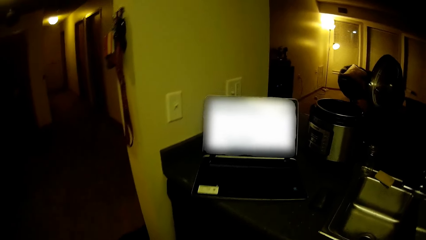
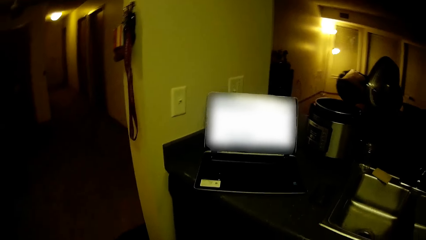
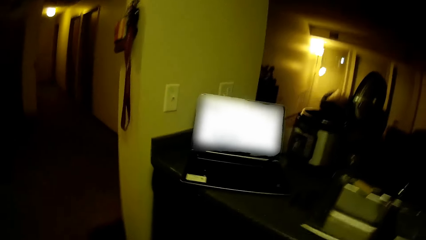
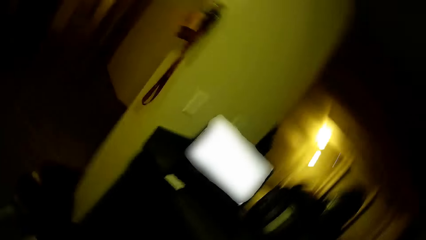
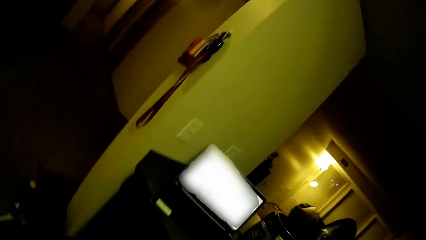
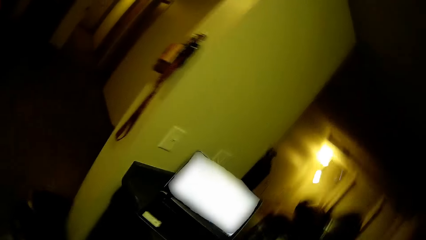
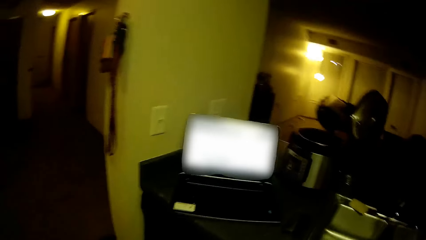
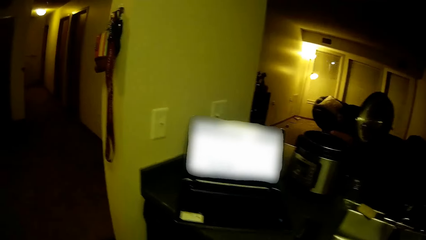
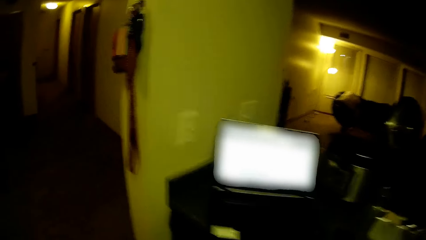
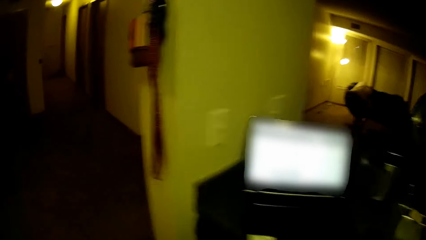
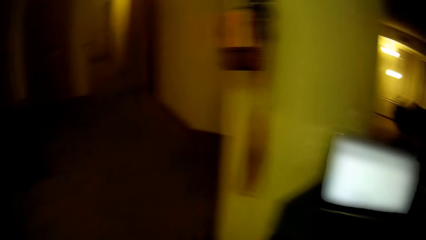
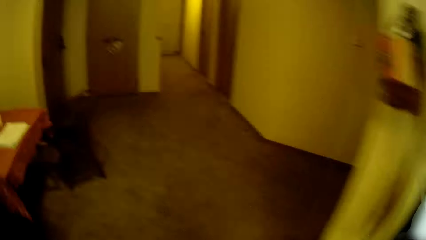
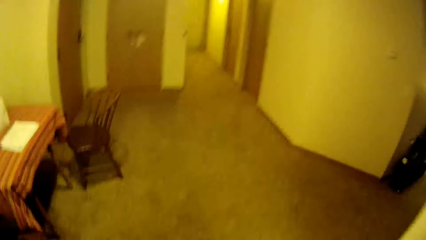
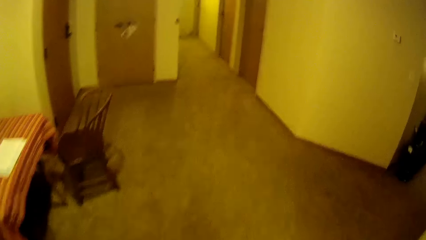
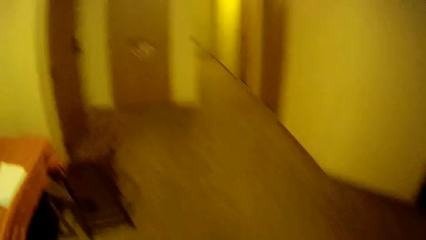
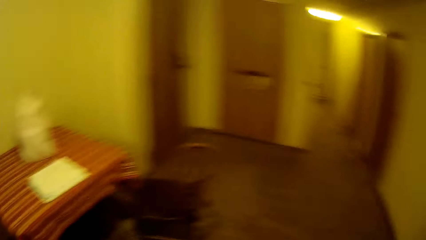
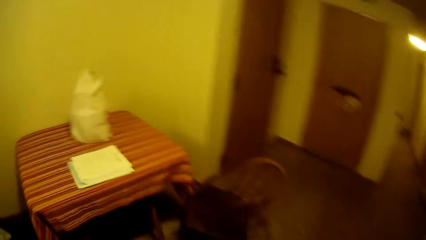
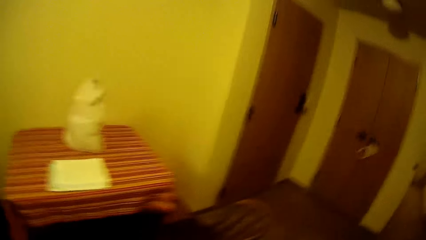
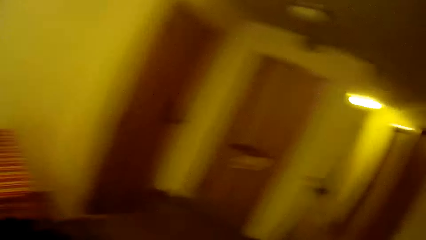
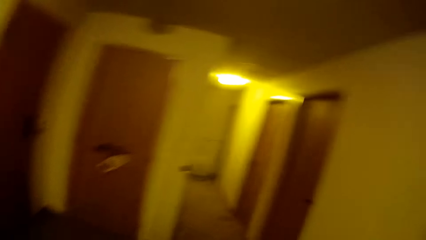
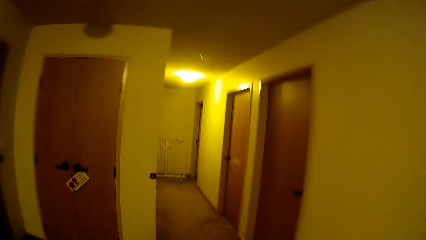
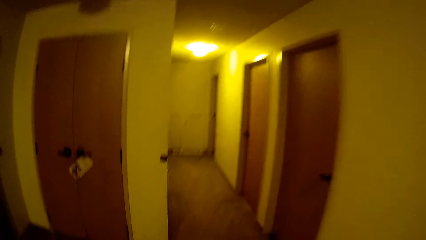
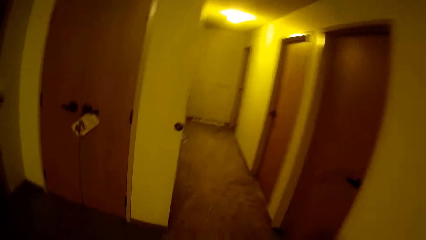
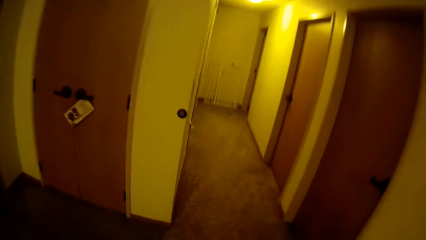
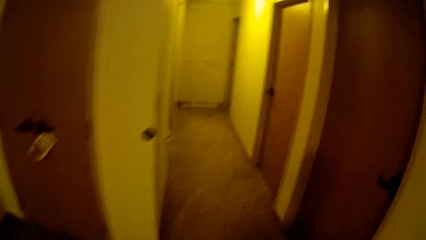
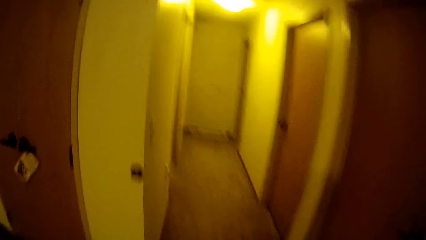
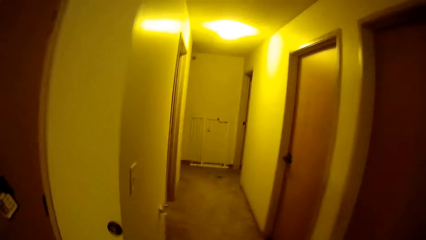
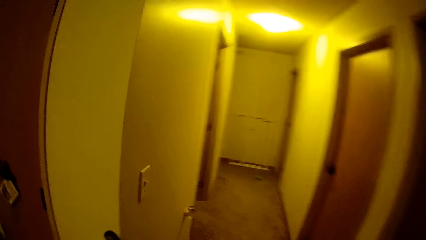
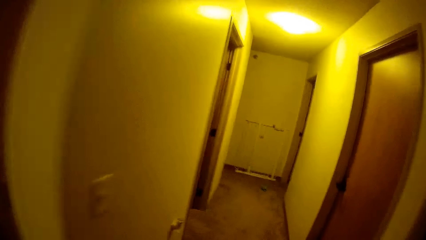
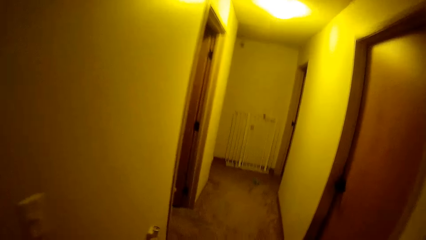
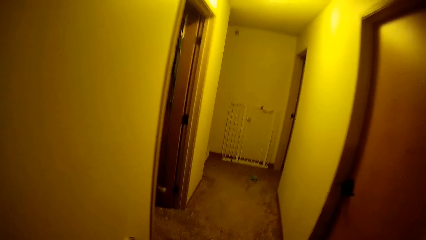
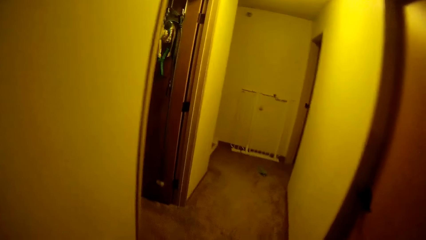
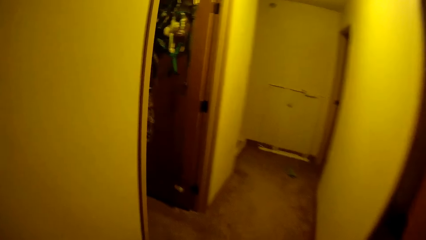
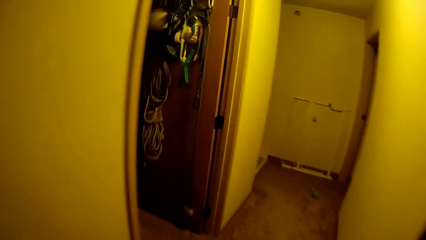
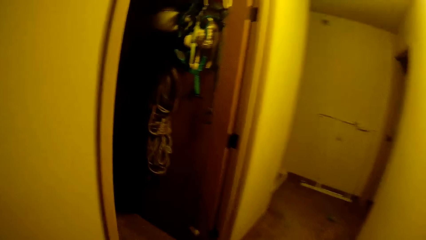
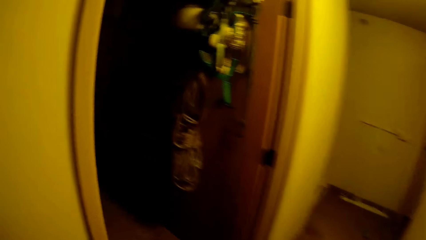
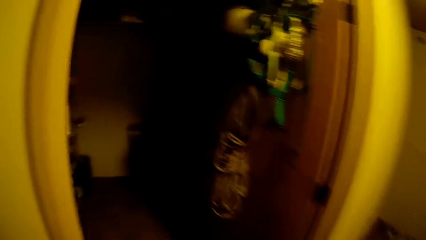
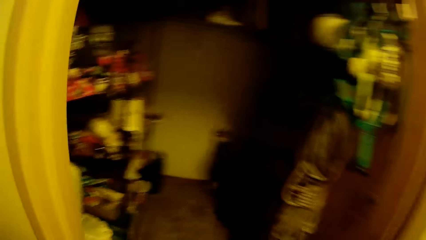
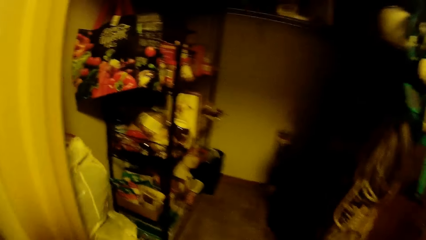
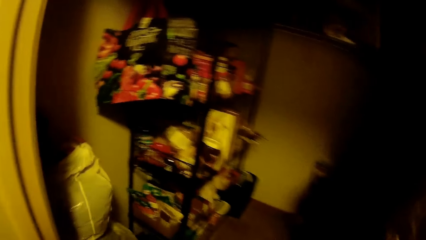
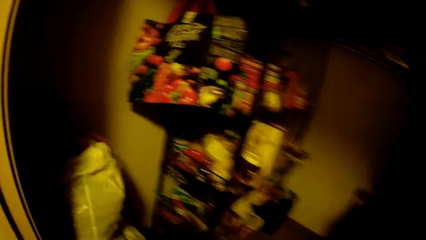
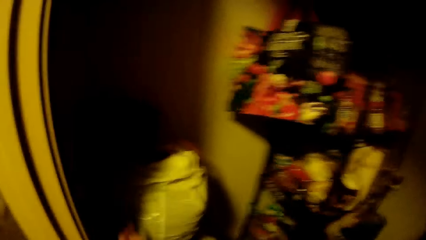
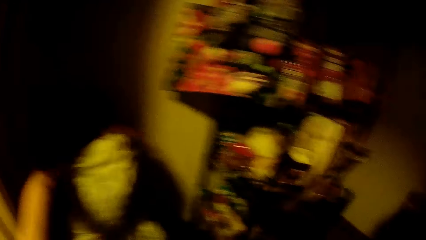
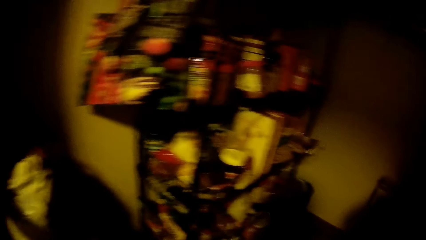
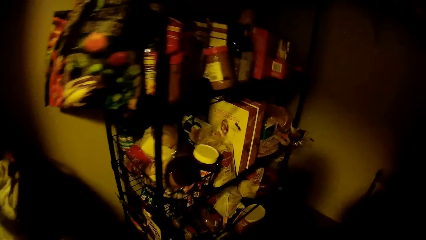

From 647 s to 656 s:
The camera wearer walks in the house towards a store room. They swing the hand.

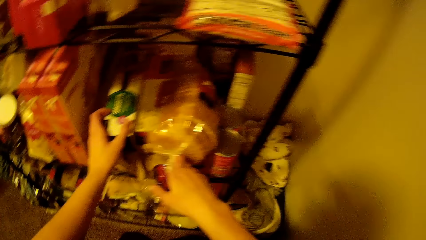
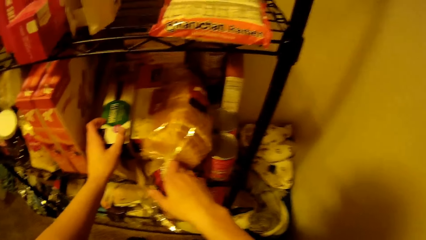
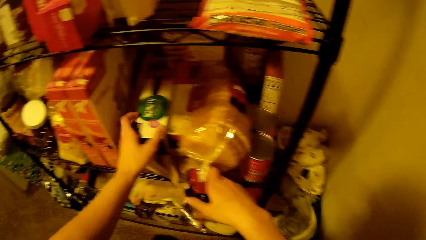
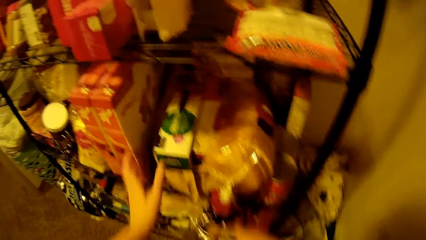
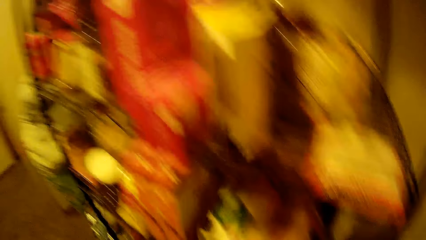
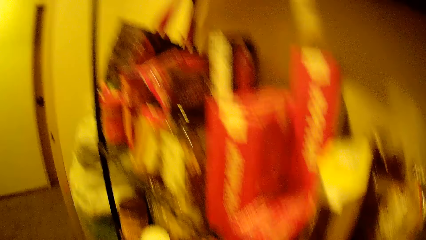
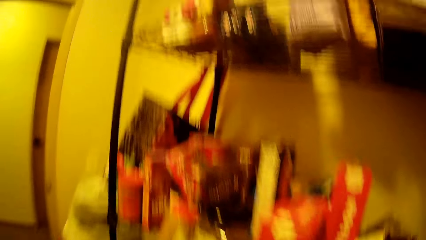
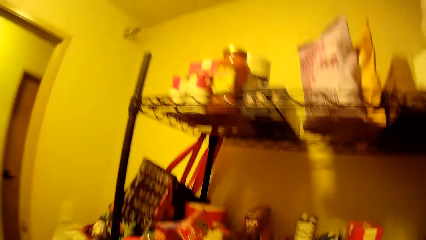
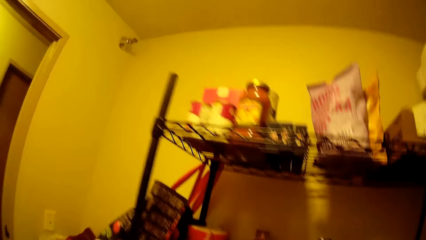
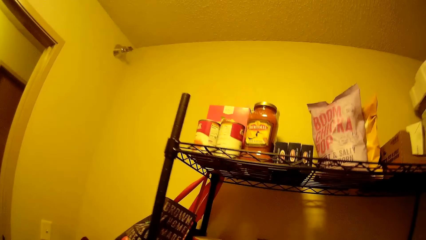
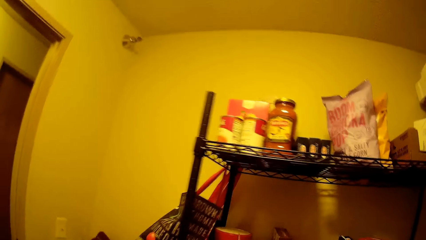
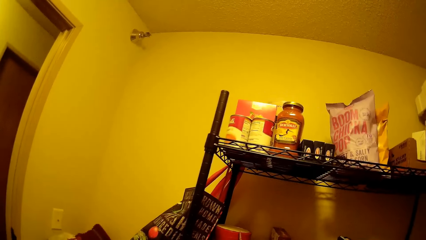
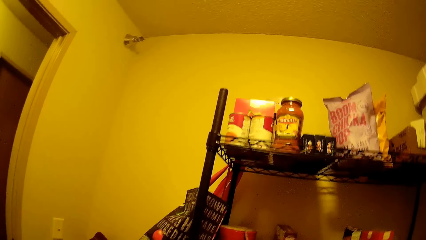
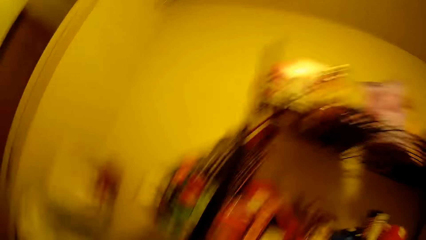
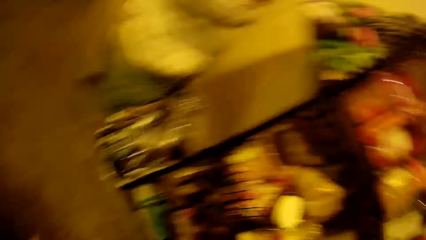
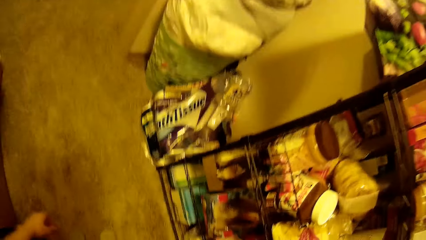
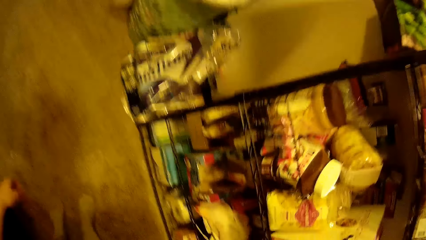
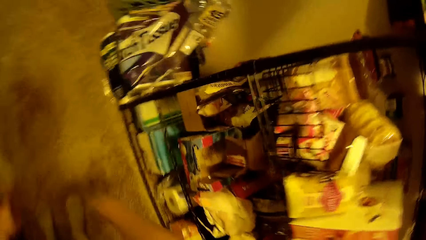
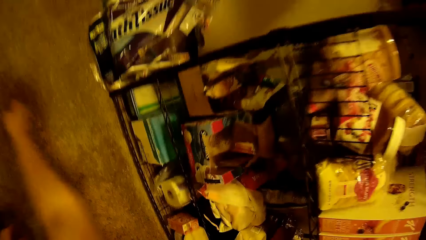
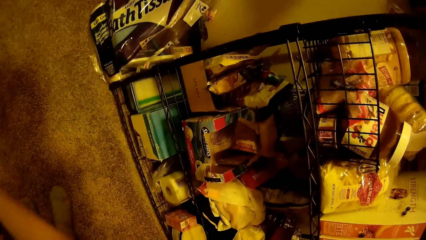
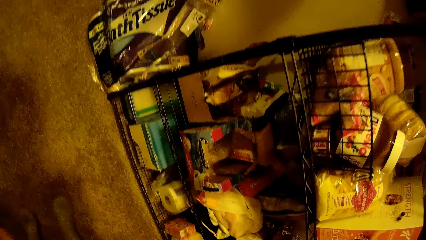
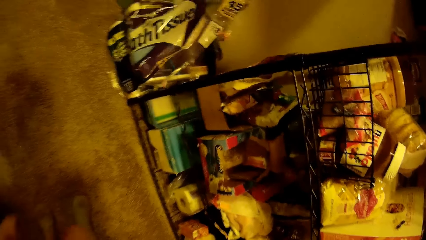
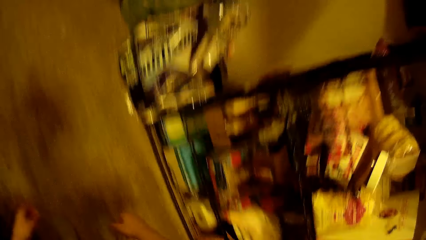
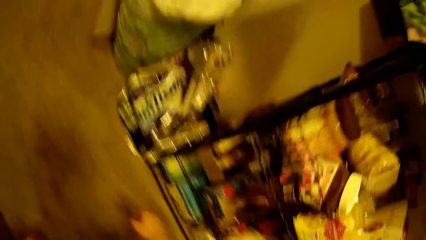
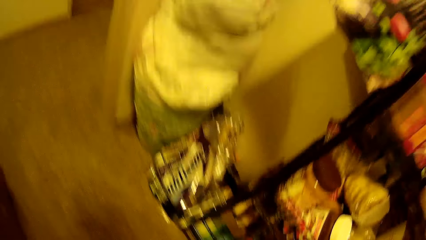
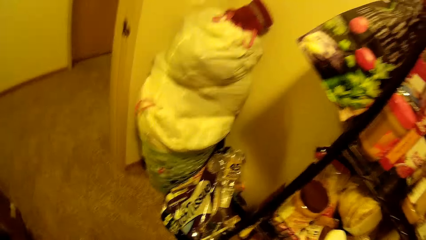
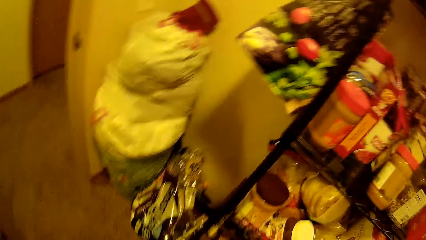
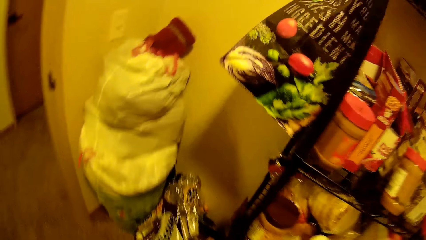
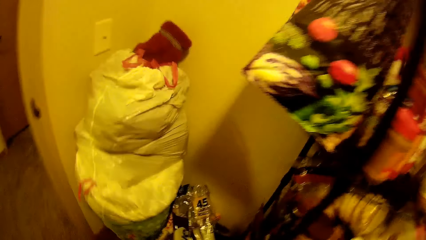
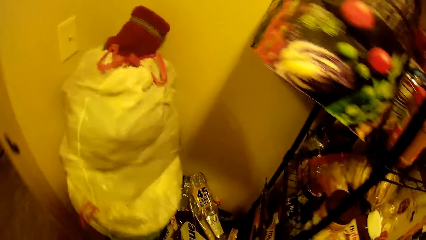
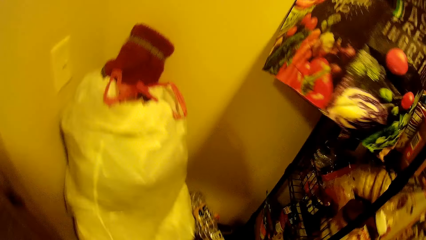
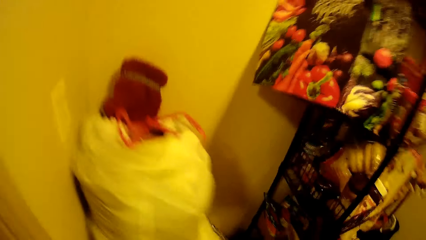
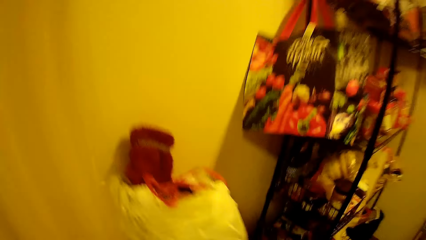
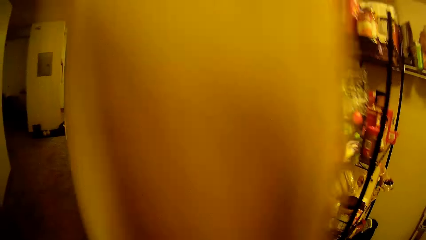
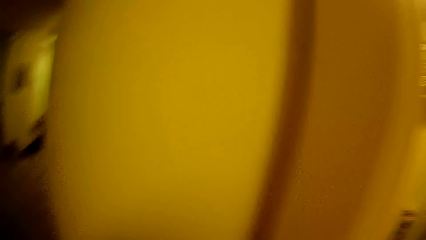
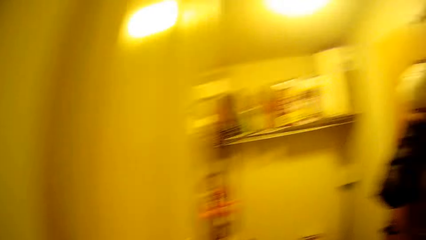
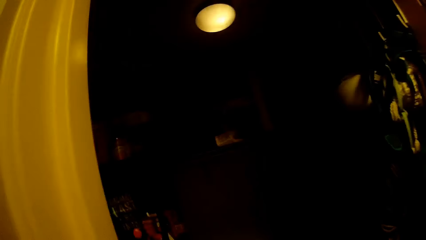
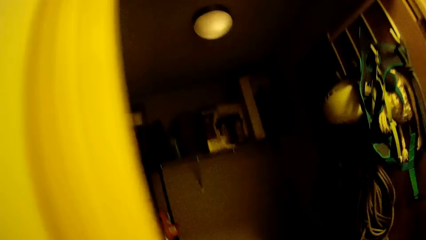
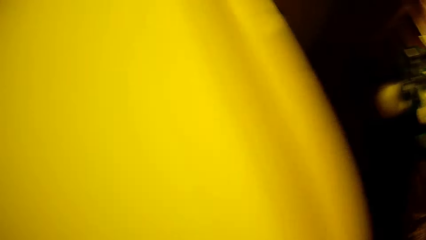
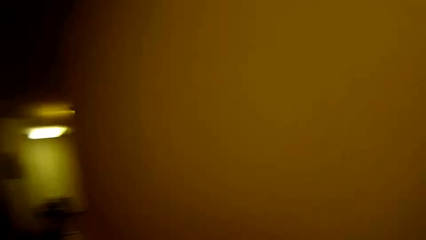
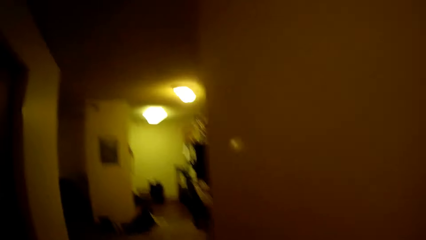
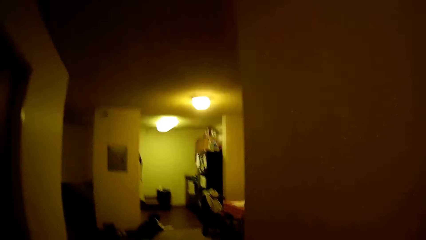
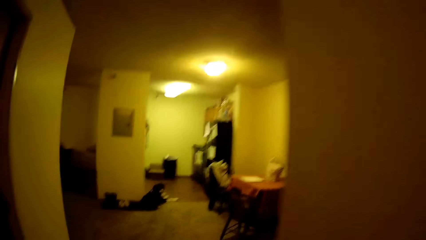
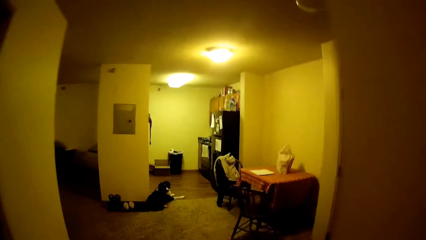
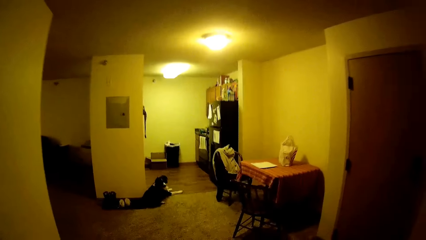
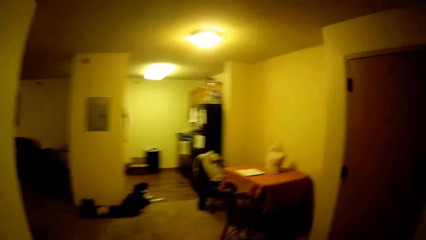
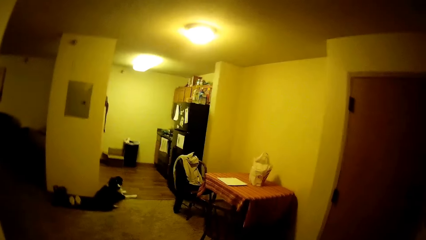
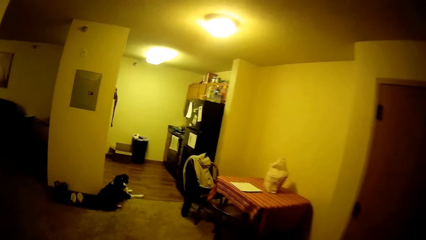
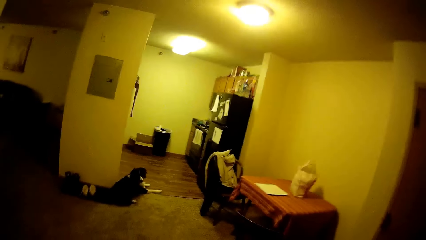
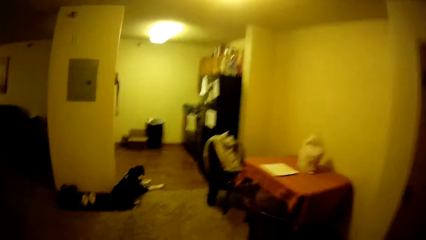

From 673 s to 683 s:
The camera wearer swings a hand. They move the head up. They move the head down. They swing a hand. They stand upright. They walk in the house. They swing a hand. They turn off the store room light. They walk in the house. They walk out of the store room.
